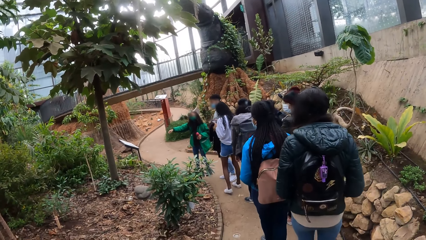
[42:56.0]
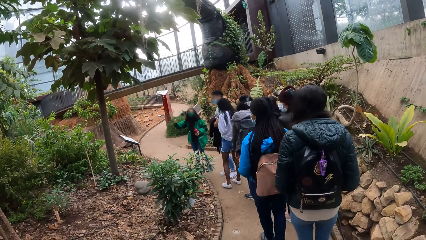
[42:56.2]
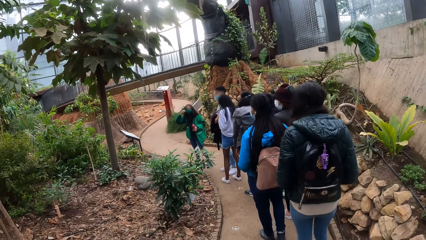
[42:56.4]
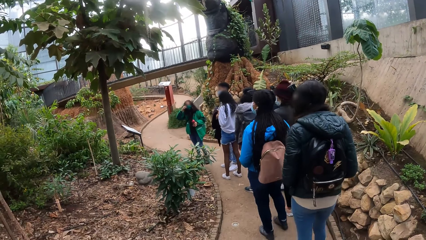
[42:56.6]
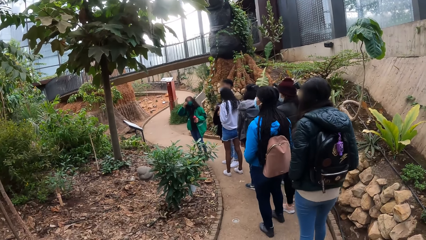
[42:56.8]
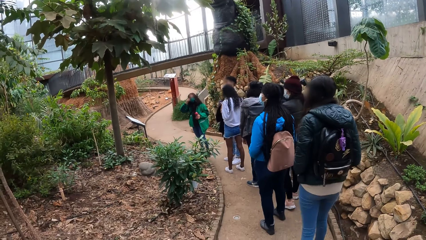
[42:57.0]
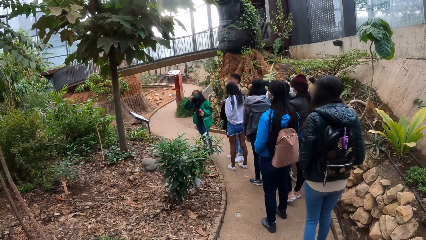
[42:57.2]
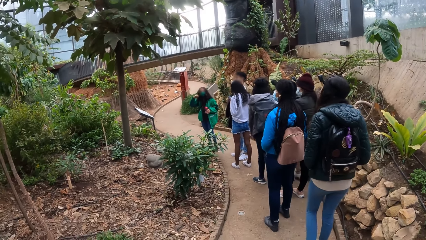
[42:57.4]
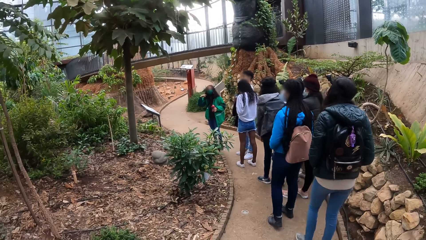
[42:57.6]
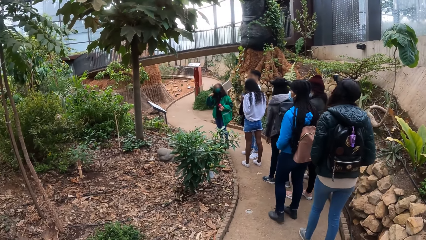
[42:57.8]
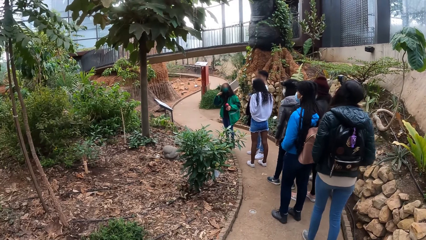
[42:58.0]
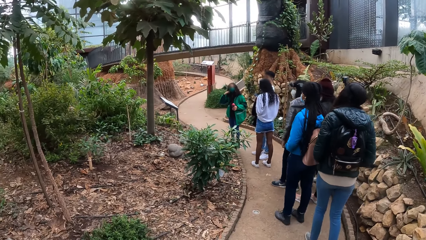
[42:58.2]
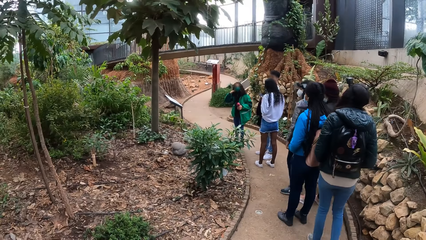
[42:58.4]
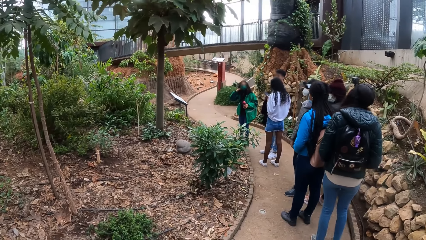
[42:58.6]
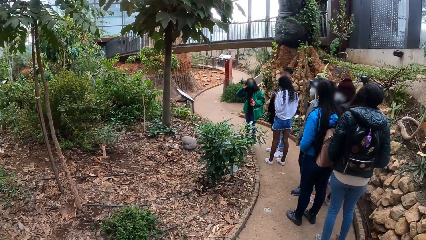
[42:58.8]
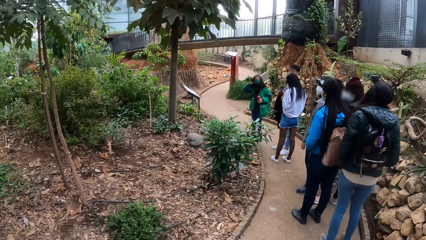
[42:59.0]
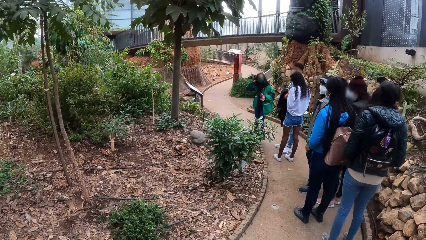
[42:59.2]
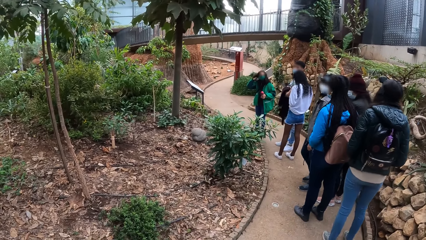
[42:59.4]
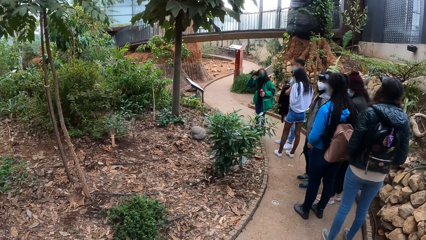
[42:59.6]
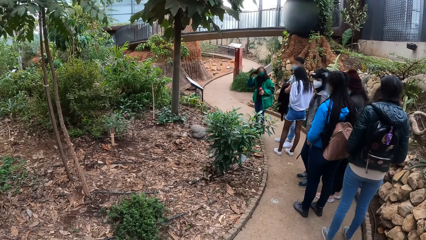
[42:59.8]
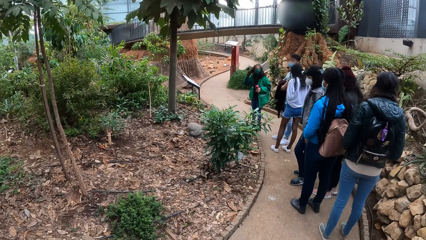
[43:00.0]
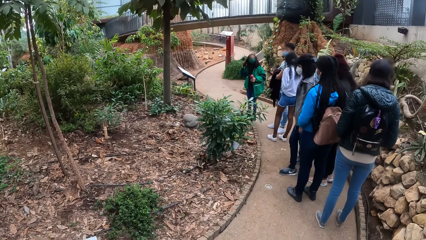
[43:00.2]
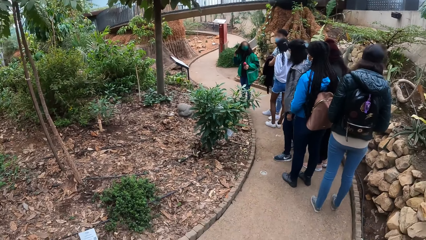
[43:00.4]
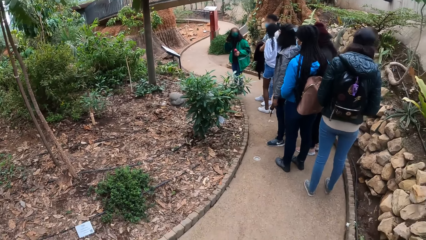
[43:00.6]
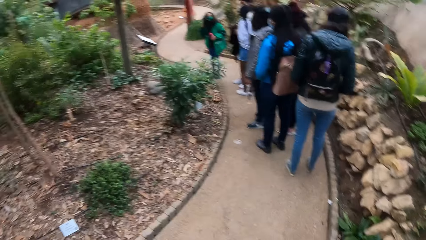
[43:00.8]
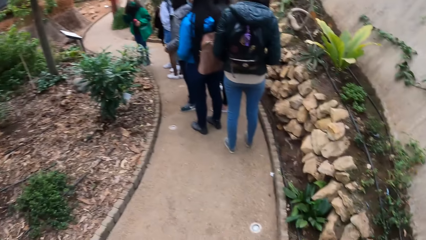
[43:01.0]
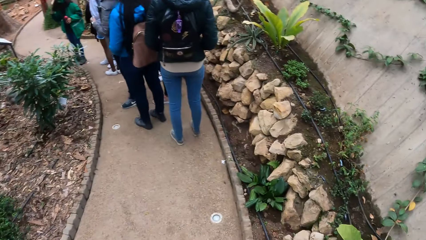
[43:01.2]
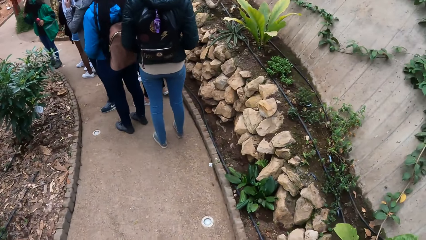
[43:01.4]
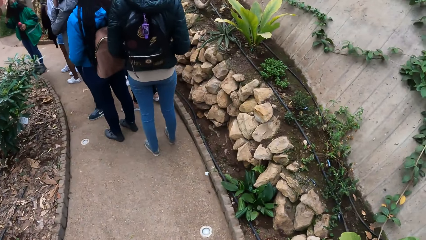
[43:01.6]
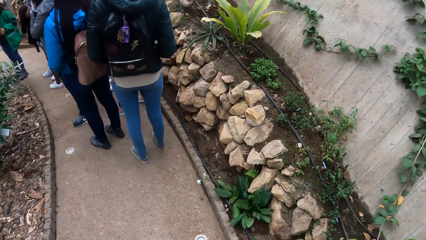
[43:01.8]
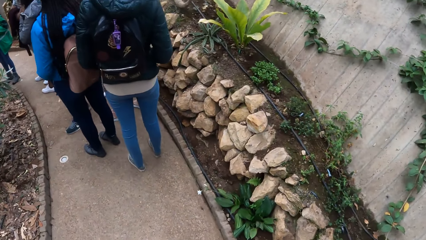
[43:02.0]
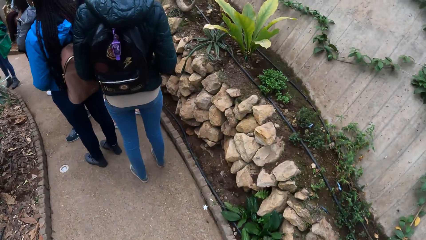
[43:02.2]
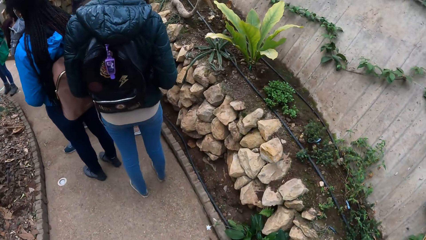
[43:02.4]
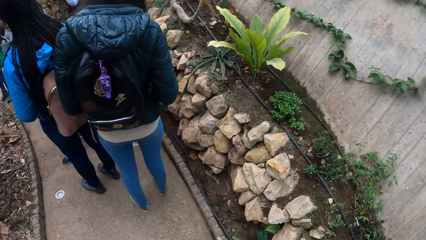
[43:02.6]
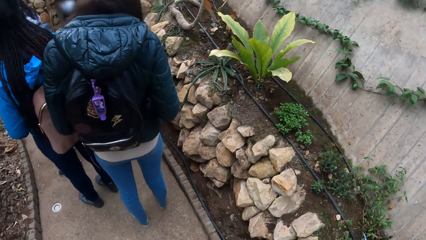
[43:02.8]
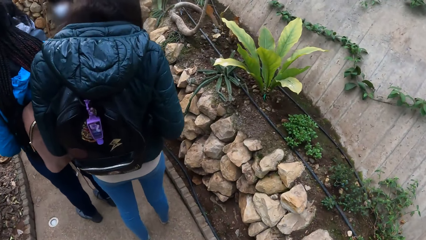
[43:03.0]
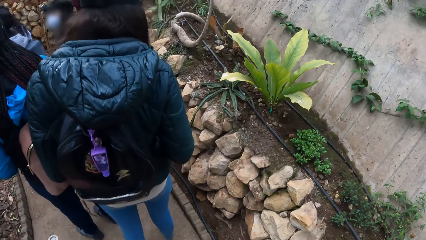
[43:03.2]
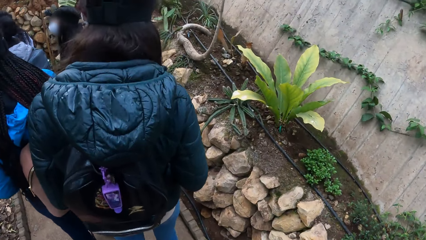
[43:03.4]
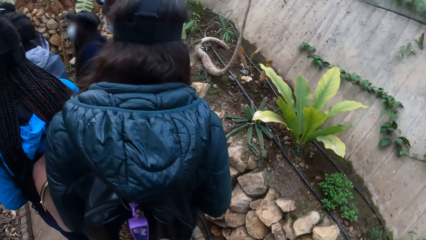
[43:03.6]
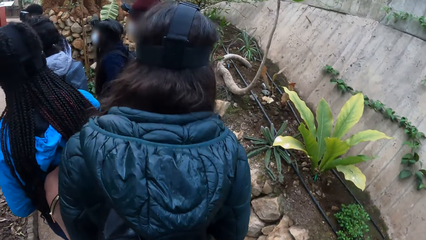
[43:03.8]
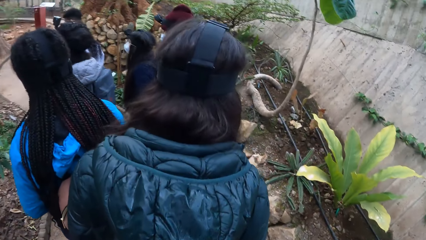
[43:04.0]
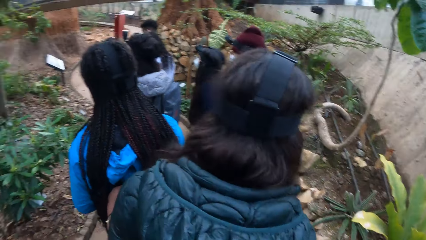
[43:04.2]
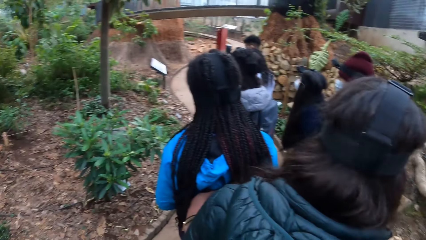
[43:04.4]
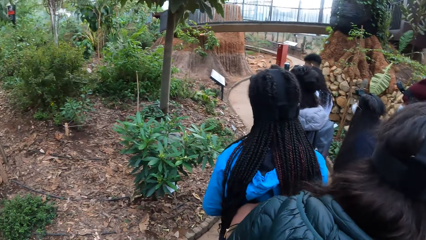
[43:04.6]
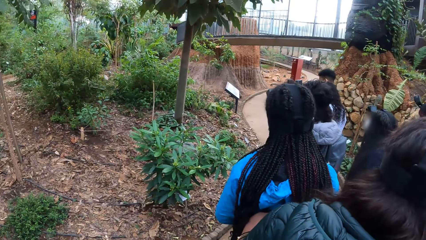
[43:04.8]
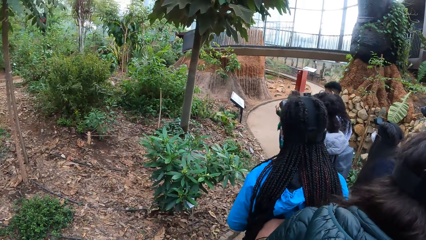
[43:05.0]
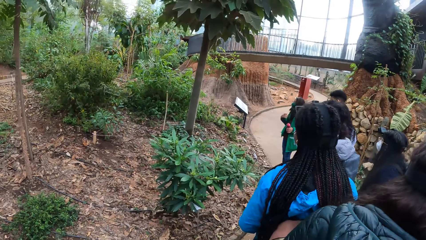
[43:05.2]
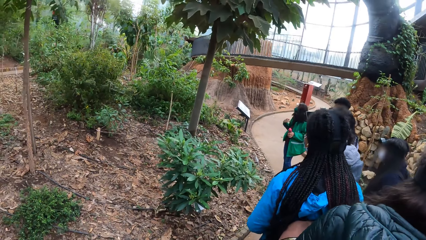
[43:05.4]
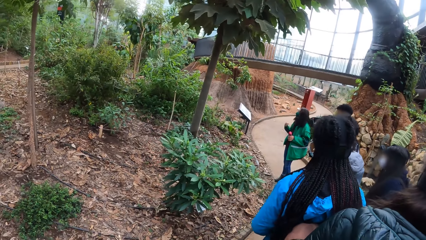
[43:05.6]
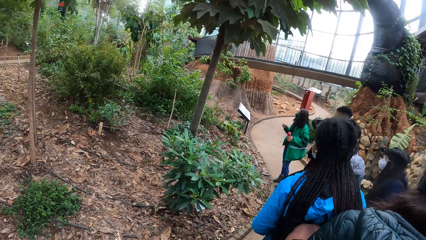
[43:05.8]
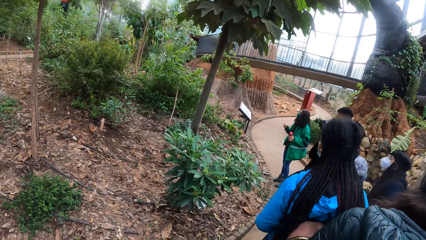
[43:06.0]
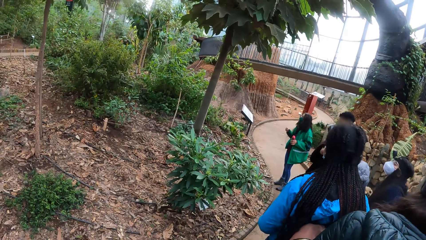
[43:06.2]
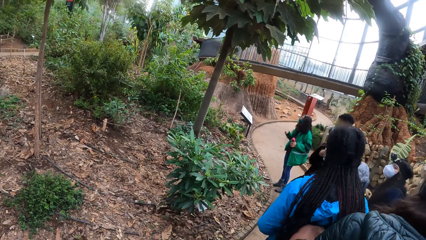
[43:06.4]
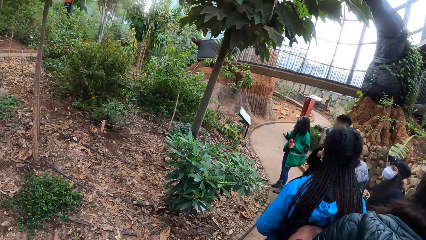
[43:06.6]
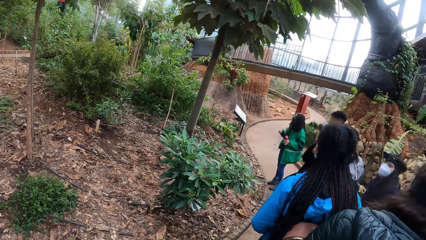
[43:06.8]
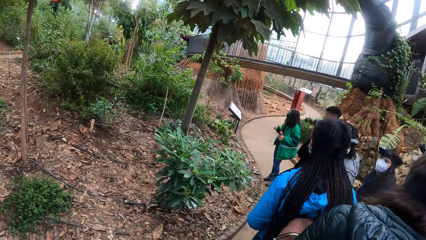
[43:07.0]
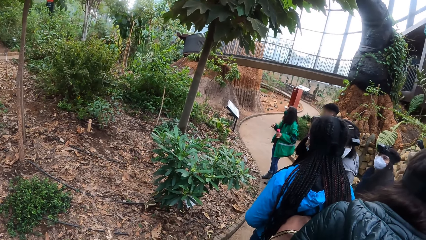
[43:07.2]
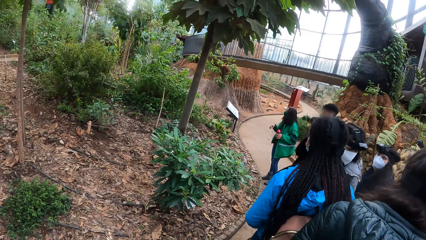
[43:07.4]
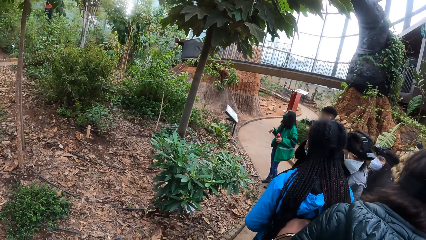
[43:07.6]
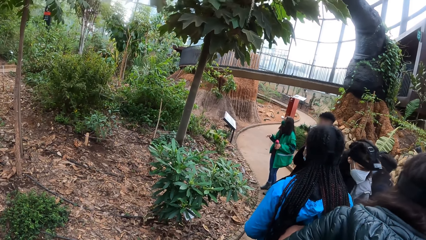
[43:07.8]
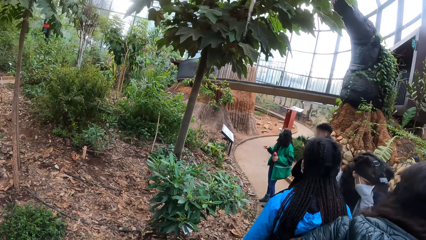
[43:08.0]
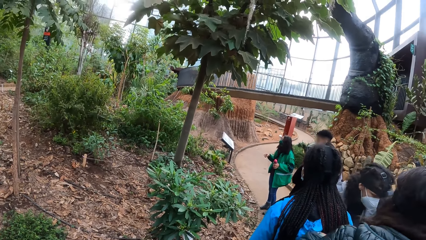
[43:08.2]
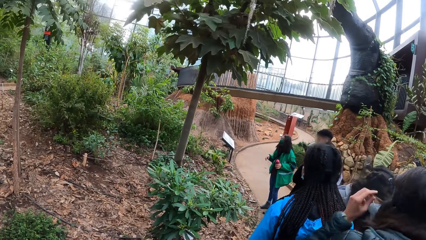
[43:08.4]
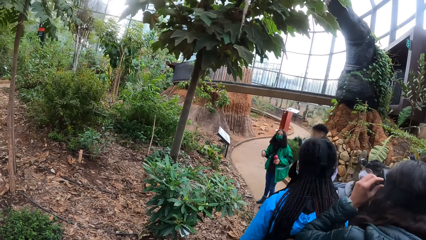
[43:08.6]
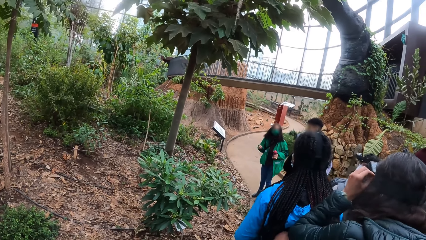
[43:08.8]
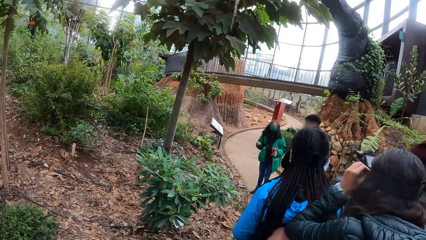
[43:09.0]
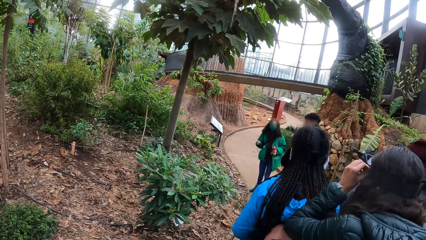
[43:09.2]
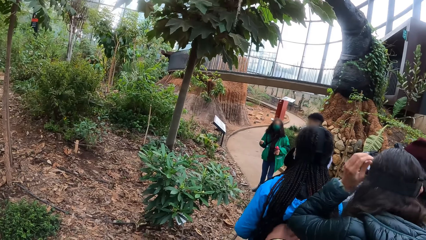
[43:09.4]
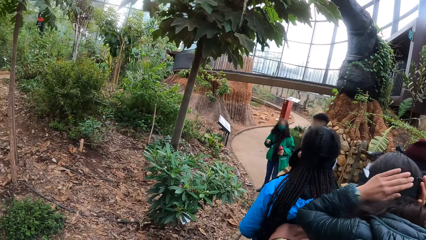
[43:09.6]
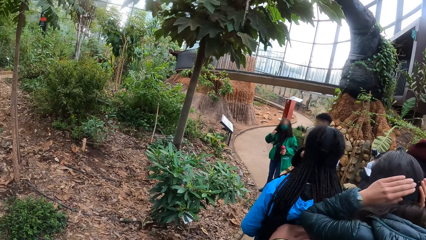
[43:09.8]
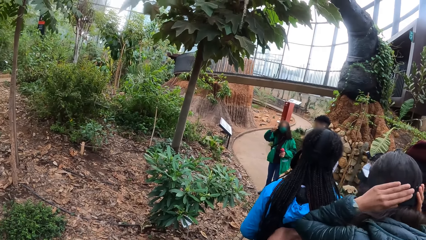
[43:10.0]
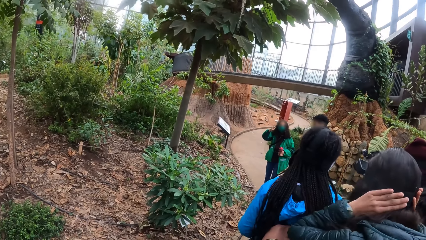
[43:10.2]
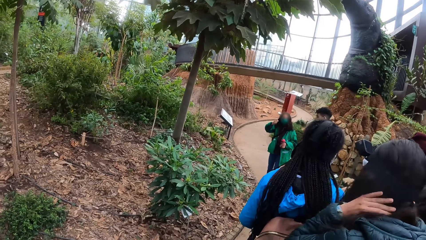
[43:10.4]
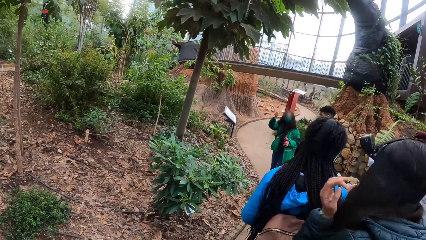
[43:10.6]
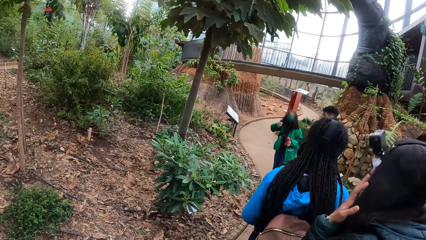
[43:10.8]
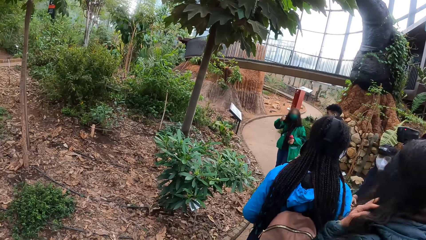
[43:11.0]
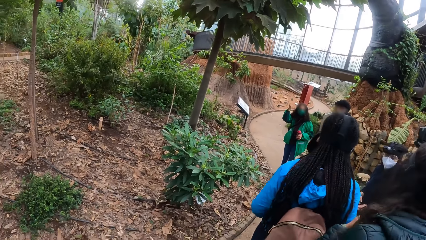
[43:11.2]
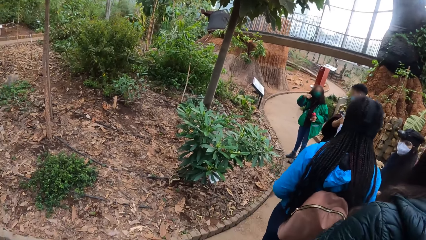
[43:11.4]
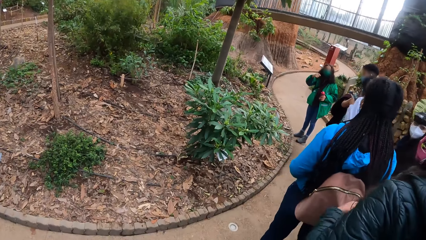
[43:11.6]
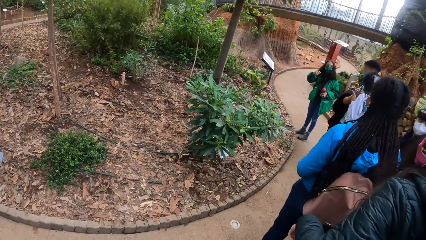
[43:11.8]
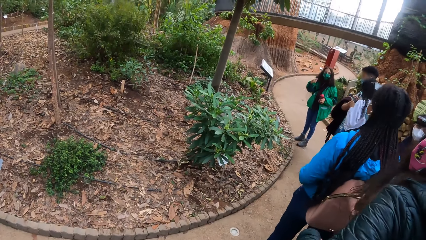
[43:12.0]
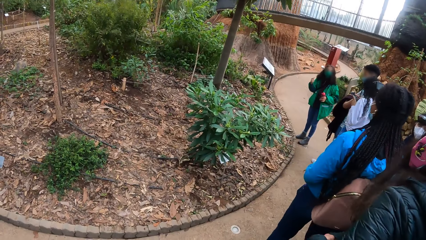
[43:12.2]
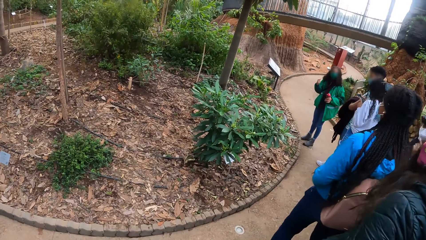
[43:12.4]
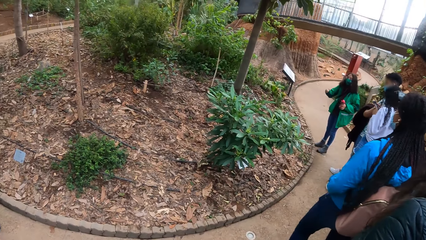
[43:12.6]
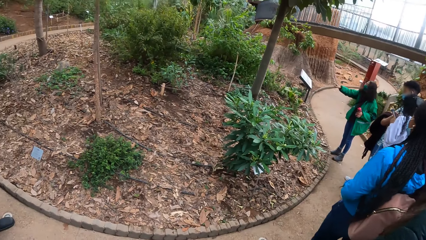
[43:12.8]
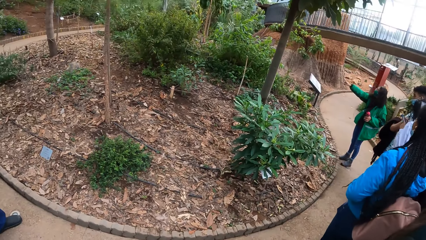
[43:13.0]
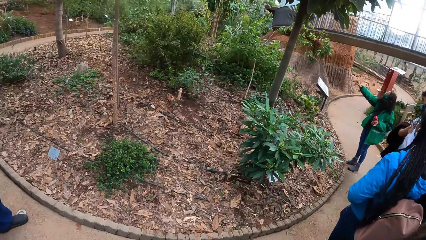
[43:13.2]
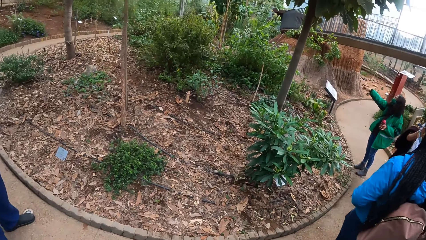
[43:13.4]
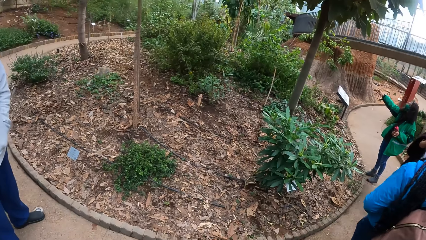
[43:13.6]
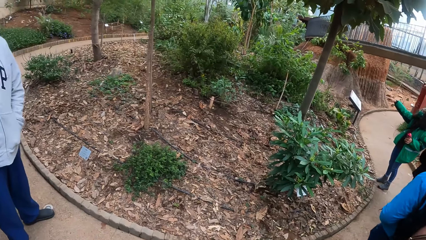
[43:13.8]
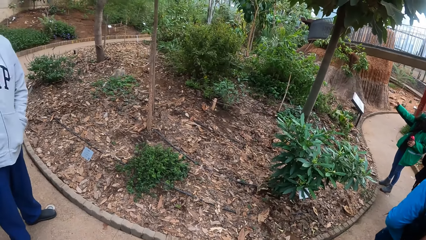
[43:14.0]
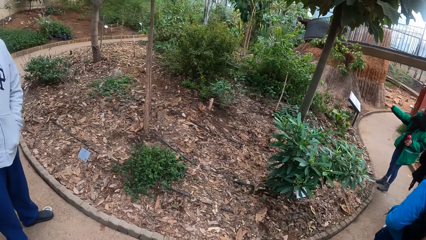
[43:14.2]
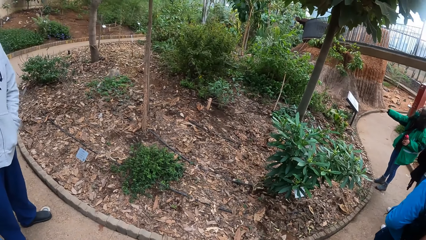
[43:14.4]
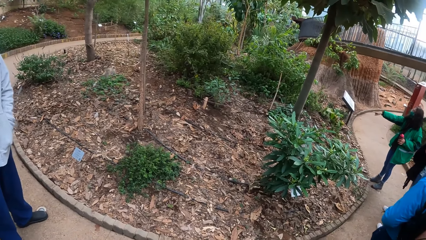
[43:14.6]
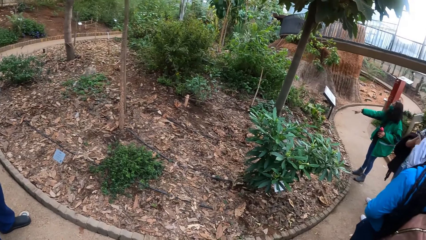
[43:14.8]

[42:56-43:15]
A woman adjusts her nose mask with her right hand. She strokes her hair with her right hand. The camera wearer turns to the side. They walk around. They turn to the side. Another woman touches a camera on her head with her left hand. She adjusts the camera strap on her head with both hands. The first woman makes hand gestures with her right hand. The other woman strokes her hair with her left hand. The first woman points her right hand at a tree.
